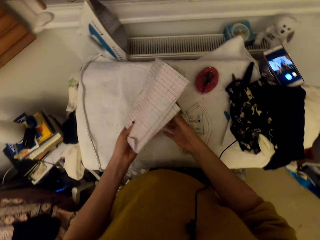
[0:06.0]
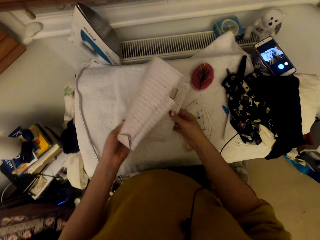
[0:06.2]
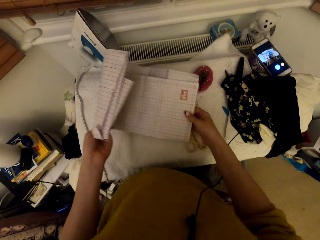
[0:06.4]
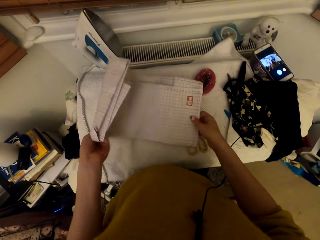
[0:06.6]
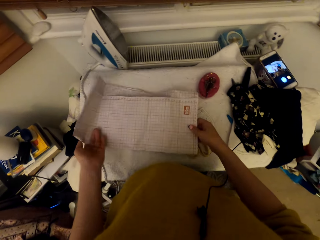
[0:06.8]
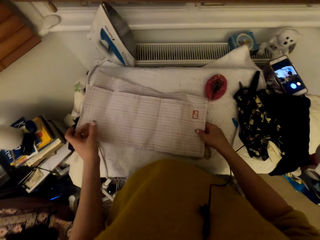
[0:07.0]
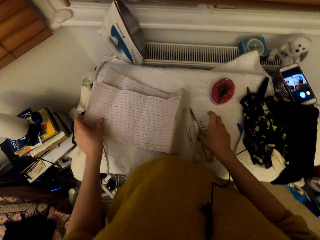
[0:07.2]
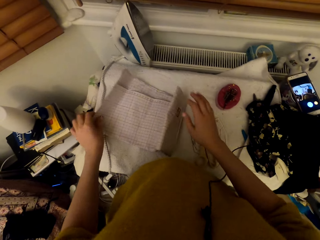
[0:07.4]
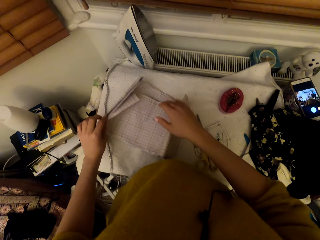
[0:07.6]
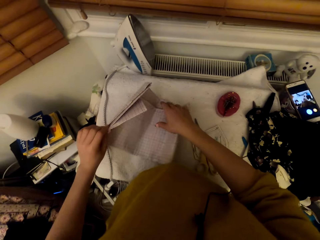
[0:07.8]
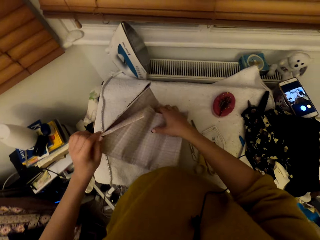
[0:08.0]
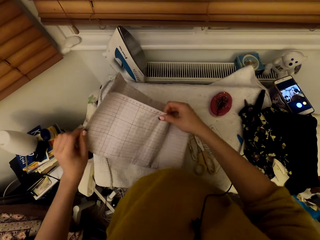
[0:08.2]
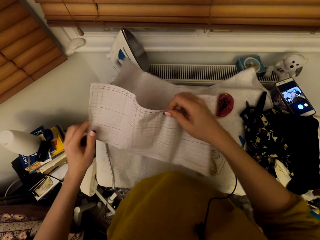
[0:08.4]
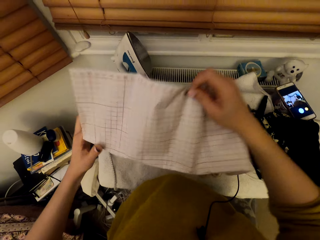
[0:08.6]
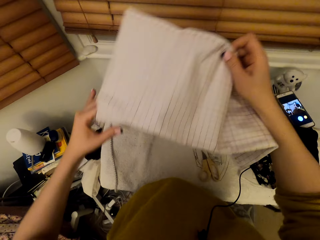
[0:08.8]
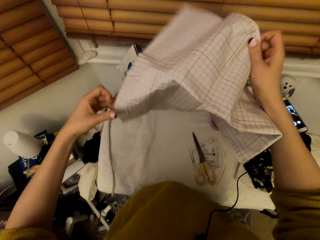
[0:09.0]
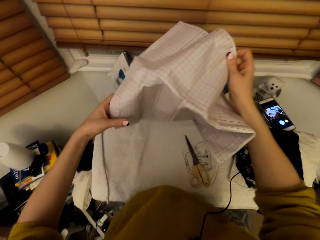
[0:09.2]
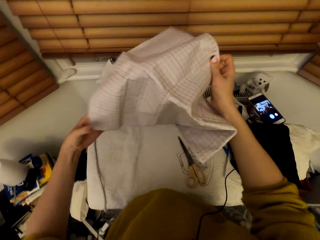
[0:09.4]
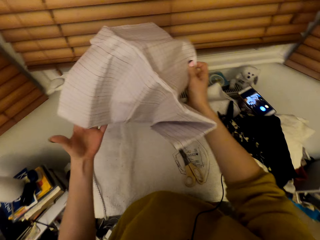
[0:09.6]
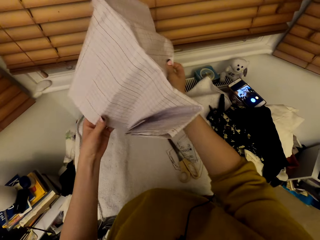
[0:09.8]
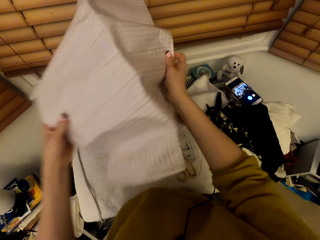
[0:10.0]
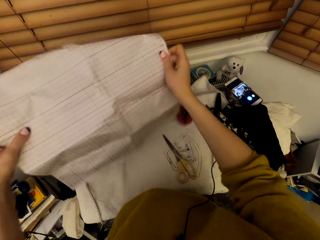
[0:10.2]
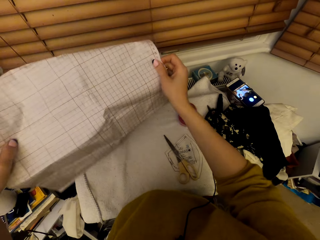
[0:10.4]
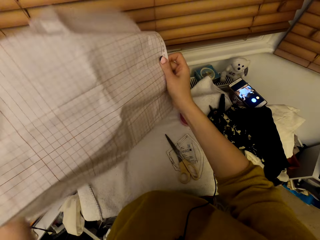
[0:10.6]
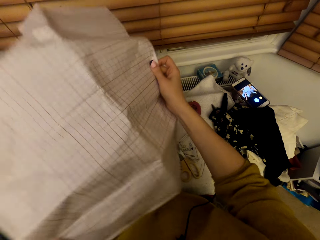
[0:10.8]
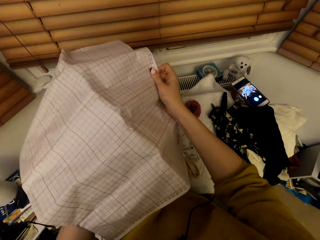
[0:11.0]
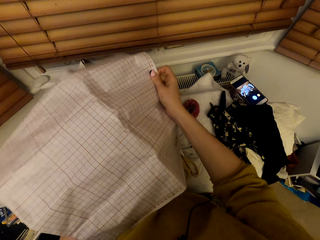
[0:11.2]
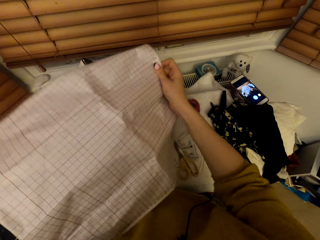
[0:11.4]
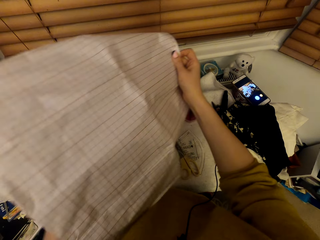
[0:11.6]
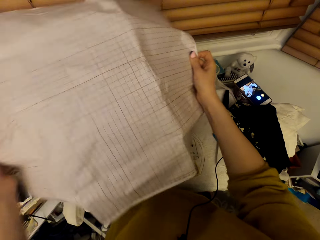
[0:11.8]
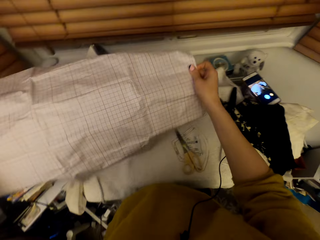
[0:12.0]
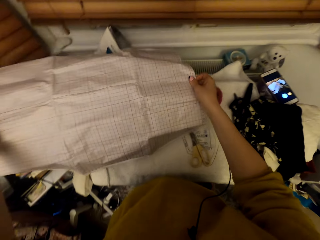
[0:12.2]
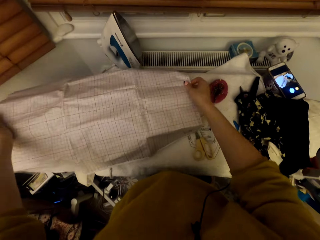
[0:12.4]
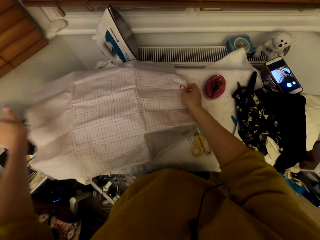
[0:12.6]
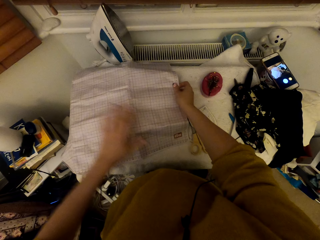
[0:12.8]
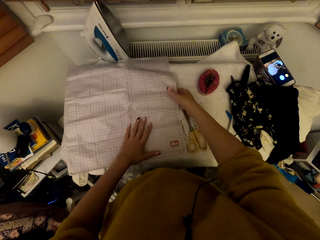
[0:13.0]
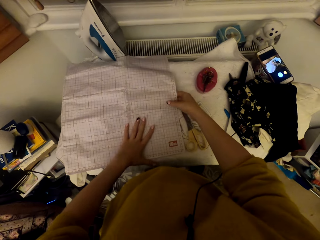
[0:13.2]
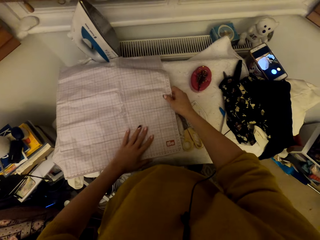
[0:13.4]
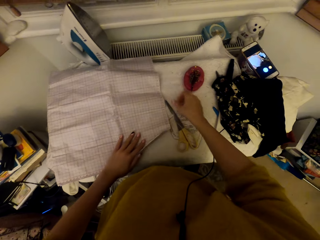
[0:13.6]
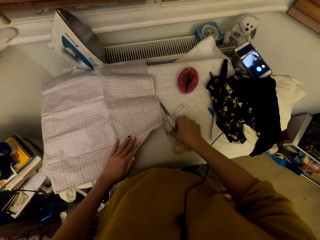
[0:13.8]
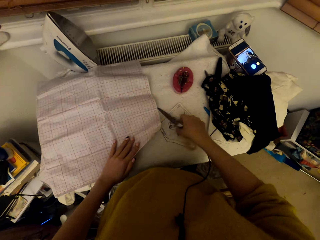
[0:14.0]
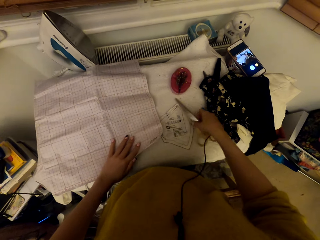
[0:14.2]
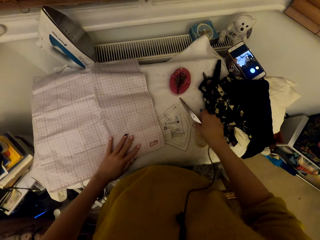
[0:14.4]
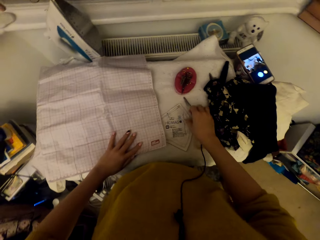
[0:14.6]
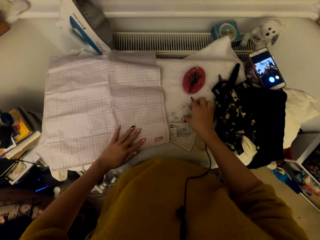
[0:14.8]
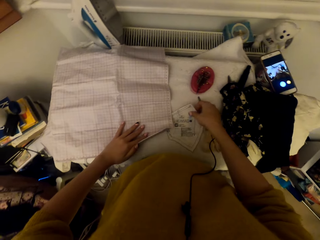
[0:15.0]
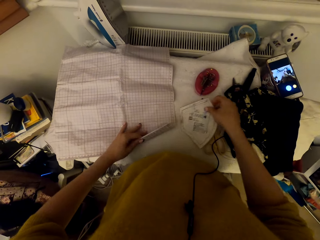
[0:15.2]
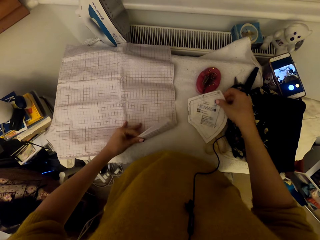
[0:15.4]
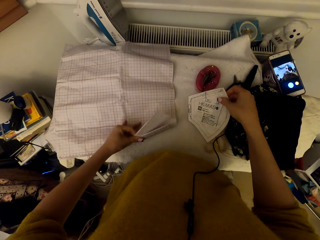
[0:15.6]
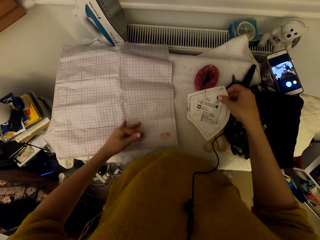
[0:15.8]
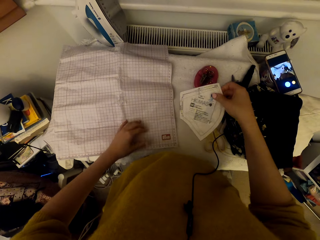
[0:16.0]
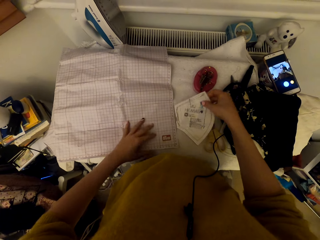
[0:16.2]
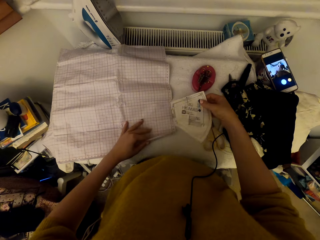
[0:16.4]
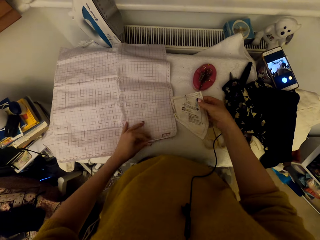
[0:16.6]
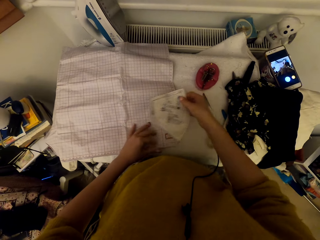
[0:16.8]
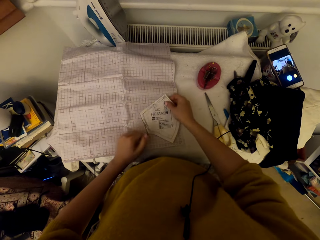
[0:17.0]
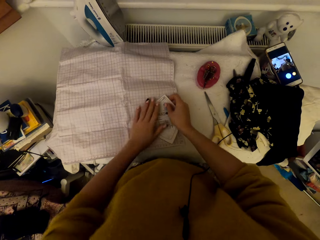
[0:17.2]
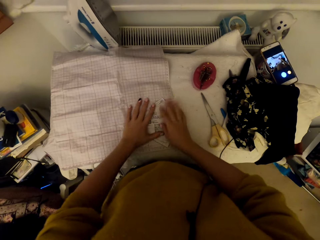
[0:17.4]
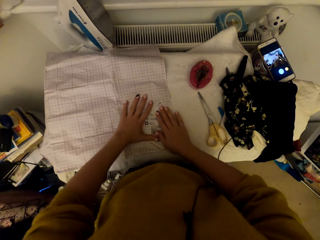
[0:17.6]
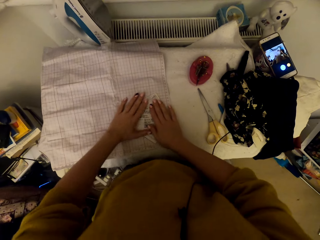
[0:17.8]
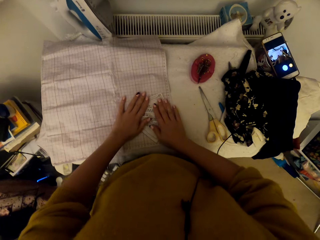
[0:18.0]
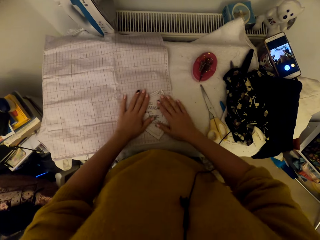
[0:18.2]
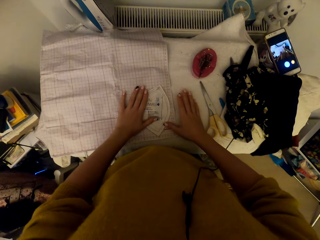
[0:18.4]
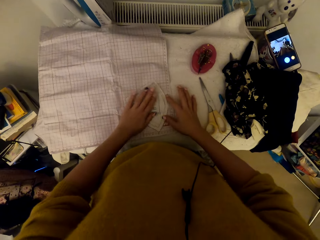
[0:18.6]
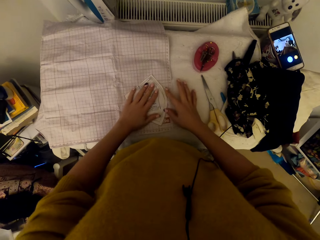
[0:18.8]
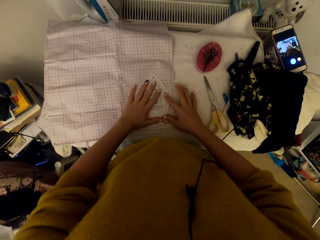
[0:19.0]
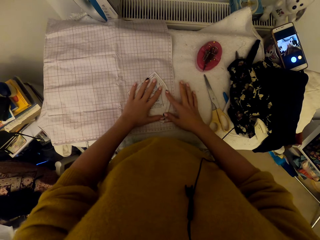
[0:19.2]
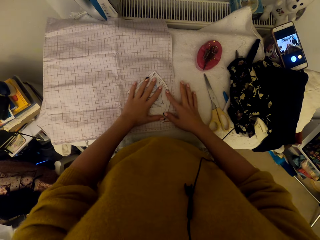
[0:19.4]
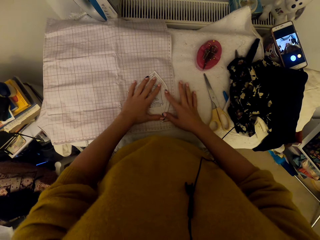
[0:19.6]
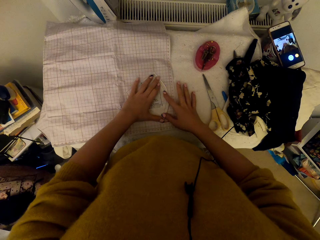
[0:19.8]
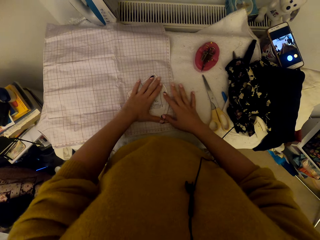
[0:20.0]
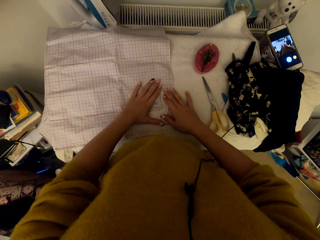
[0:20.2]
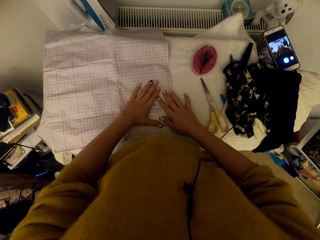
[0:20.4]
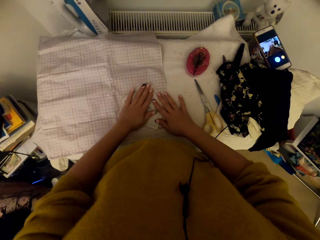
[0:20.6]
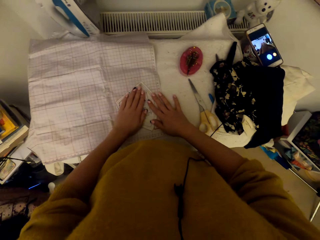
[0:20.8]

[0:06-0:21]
The camera wearer picks up a graph paper. They adjust the graph paper. They spread the paper, put down the paper on a table, and spread the paper. They put down the paper. They adjust the scissors on the worktable. They pick up a paper cut piece on the worktable. They adjust the graph paper. They put the paper cut piece on the graph paper. They adjust the paper cut piece on the graph paper.

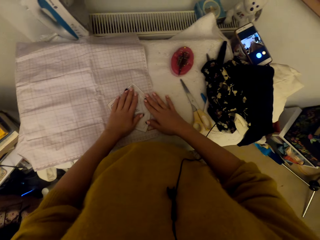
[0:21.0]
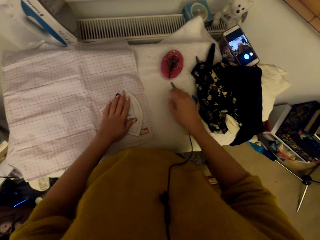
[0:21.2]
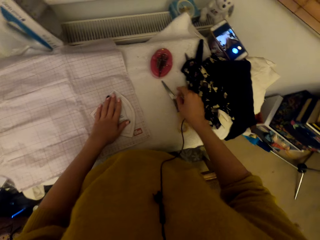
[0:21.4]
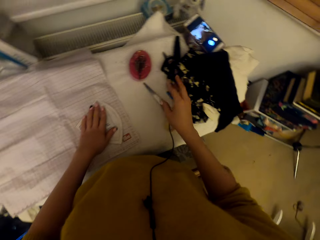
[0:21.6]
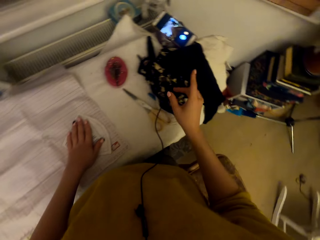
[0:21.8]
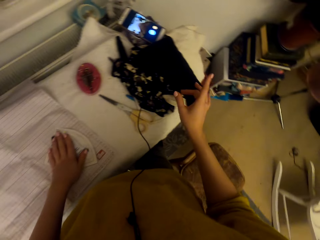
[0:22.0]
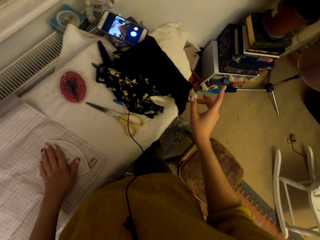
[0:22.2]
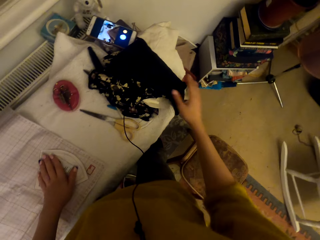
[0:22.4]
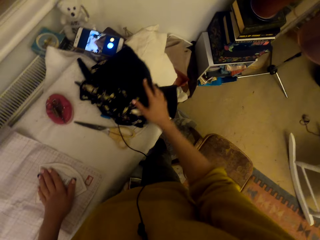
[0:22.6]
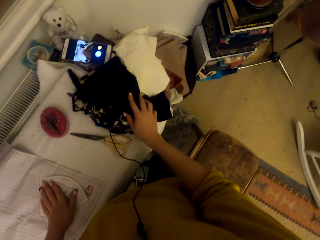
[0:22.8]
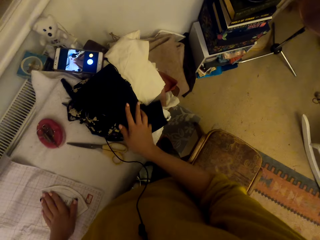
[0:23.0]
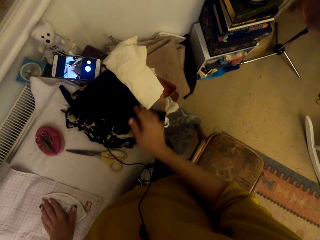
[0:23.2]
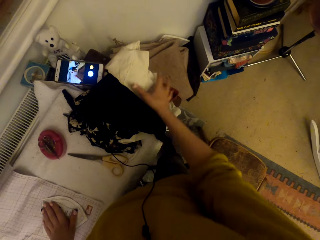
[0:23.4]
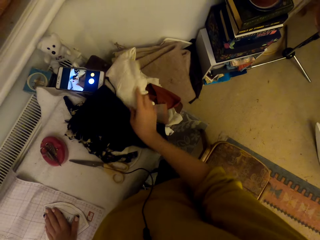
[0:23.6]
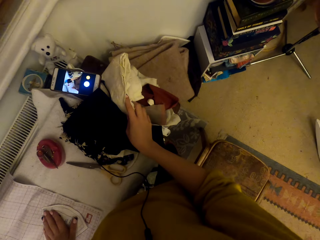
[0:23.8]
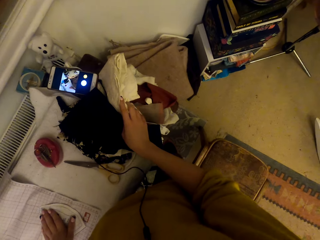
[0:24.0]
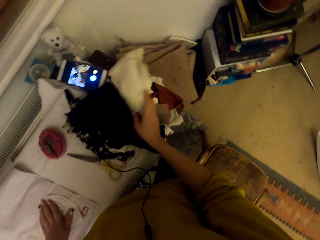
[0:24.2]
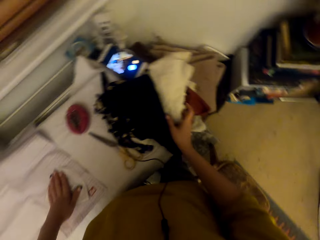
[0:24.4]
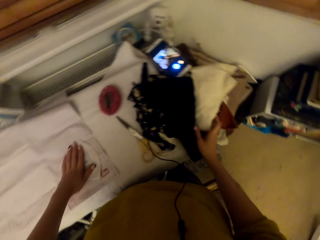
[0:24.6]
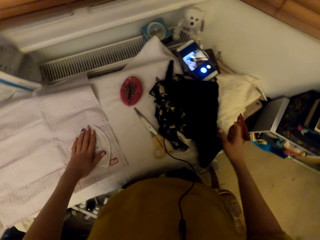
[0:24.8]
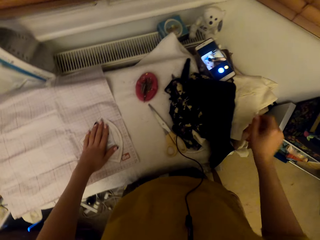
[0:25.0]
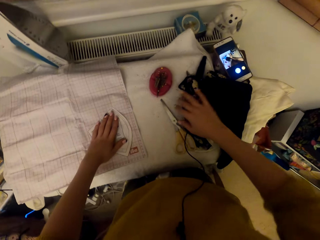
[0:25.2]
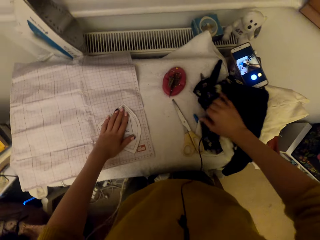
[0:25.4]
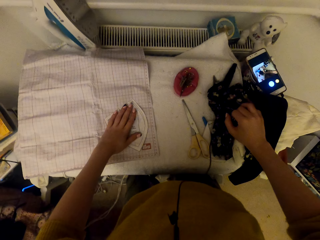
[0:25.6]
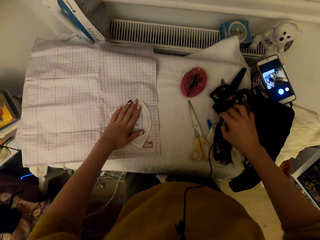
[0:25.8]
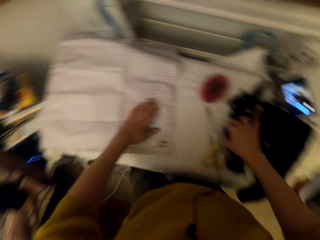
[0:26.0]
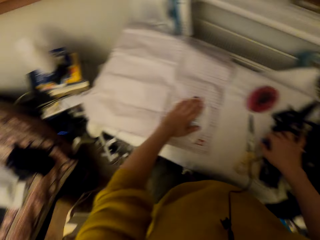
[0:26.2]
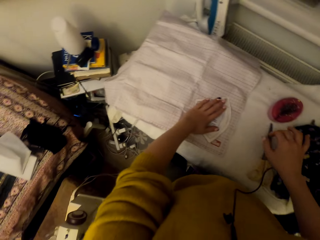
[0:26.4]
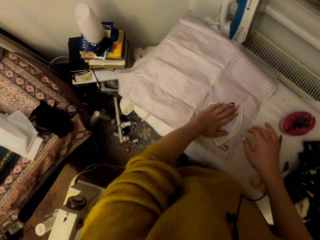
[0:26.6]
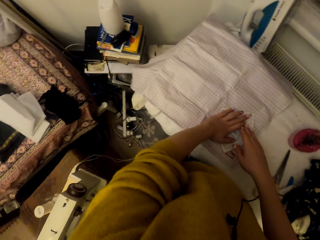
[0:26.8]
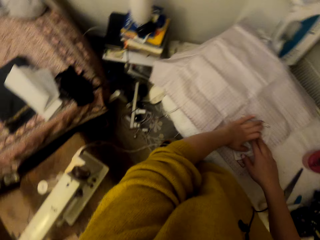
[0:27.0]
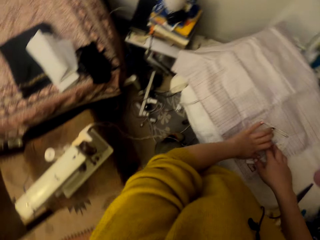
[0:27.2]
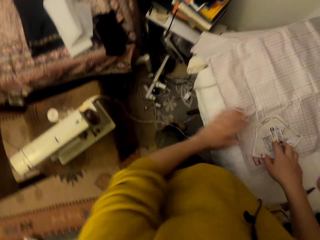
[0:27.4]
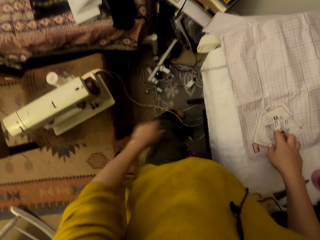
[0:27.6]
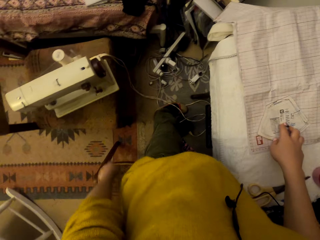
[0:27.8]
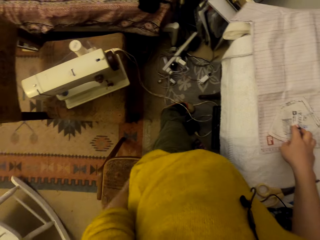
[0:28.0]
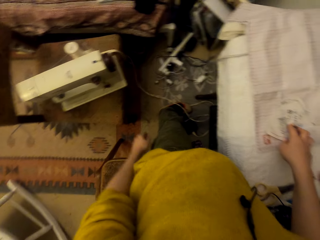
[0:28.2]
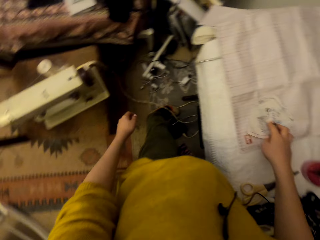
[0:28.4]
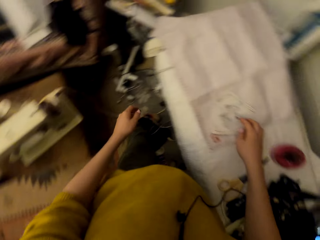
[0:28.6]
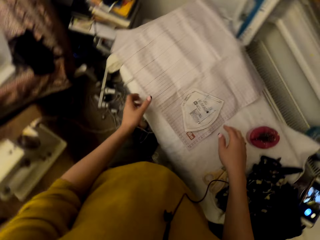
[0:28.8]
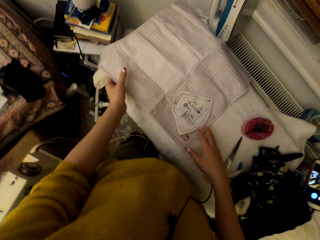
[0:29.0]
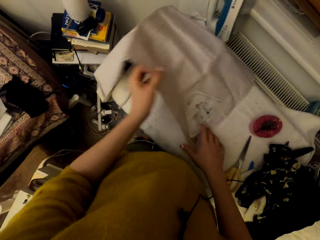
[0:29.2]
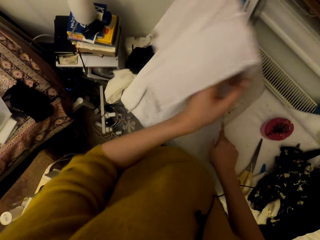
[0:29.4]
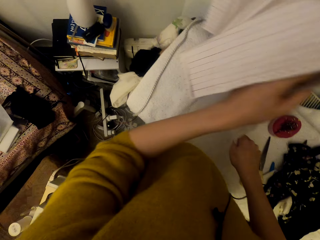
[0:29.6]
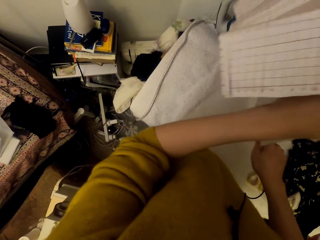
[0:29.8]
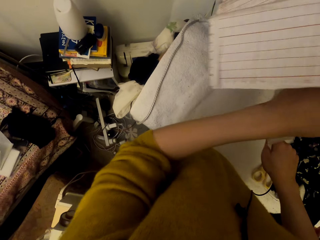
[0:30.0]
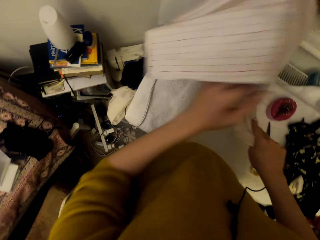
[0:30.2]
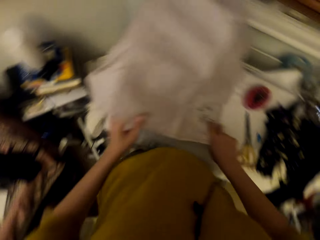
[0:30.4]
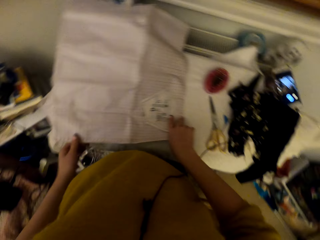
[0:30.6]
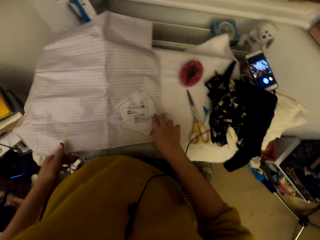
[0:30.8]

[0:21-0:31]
The camera wearer looks around. They point a finger. They move clothes on a table. They search in between the clothes. They hold the paper cut piece with the right hand. They look around in the room. They lift the graph paper.
